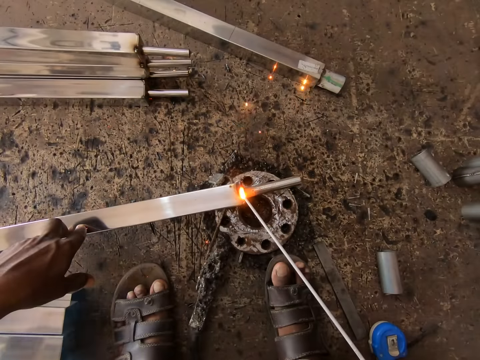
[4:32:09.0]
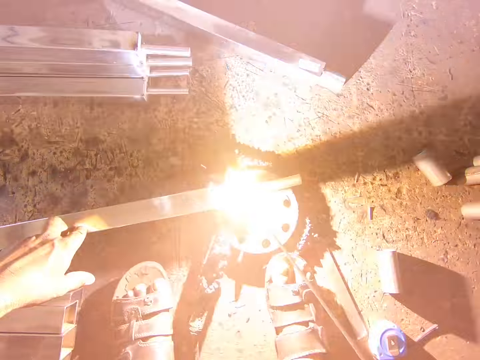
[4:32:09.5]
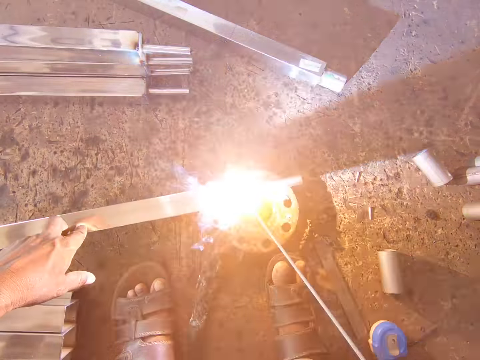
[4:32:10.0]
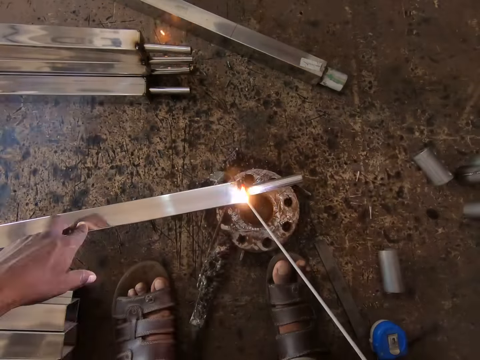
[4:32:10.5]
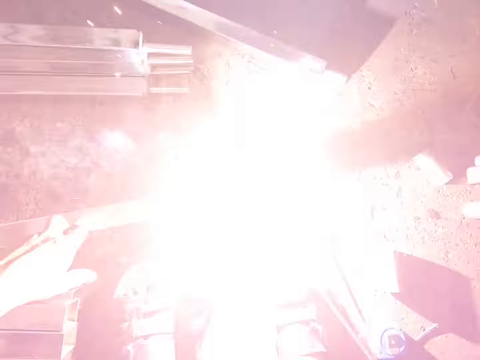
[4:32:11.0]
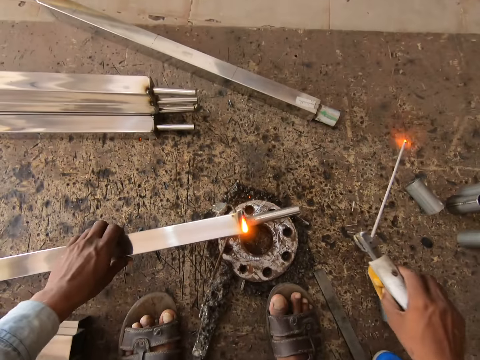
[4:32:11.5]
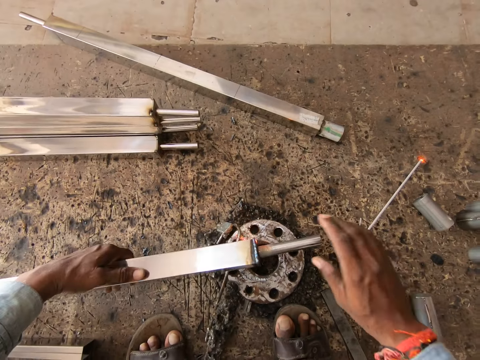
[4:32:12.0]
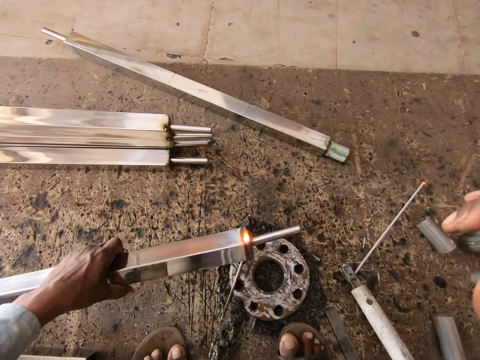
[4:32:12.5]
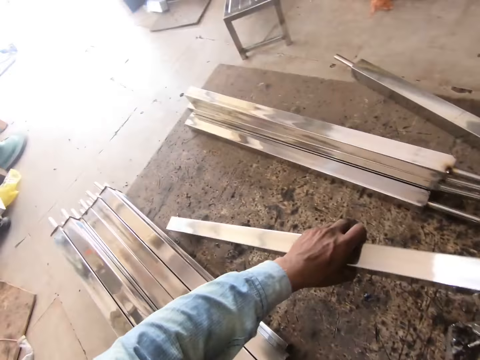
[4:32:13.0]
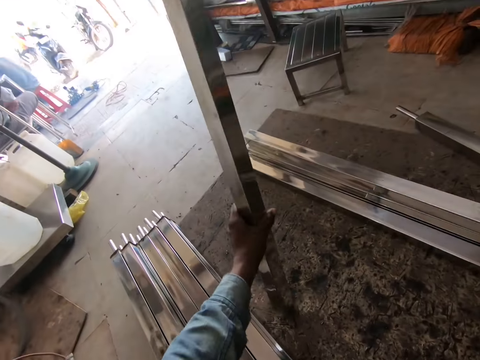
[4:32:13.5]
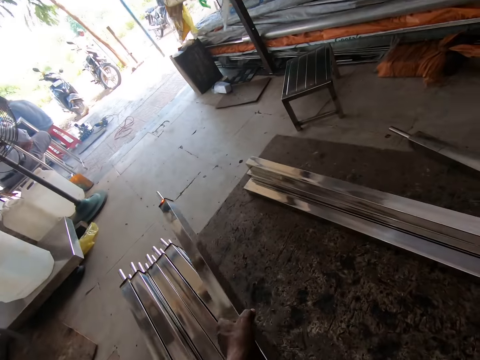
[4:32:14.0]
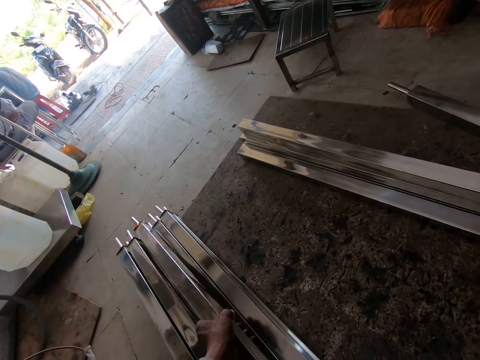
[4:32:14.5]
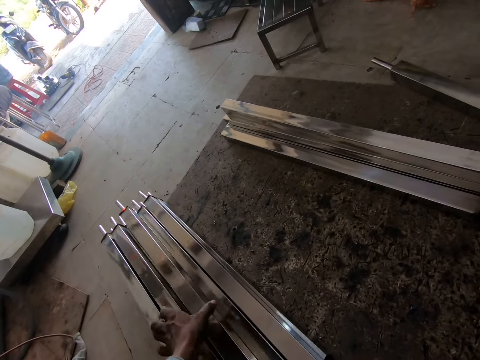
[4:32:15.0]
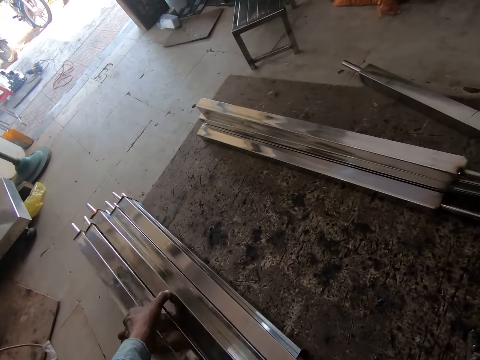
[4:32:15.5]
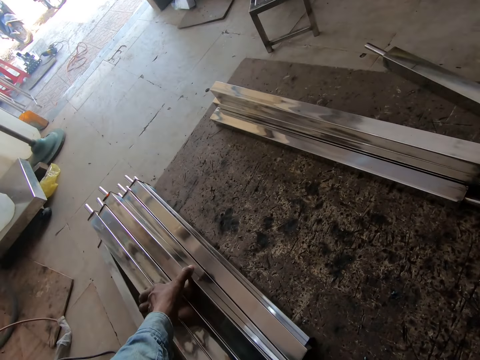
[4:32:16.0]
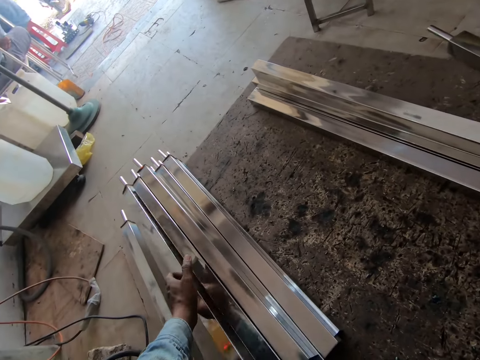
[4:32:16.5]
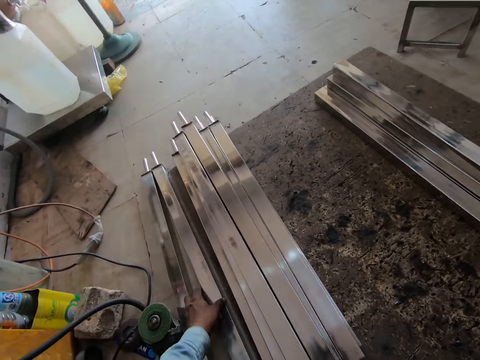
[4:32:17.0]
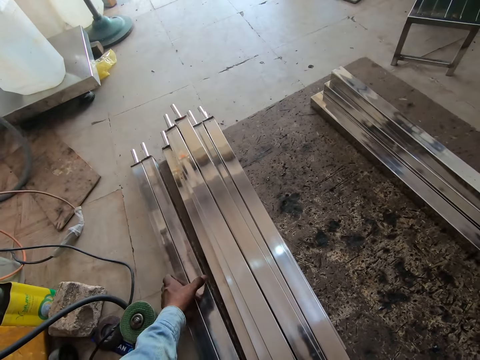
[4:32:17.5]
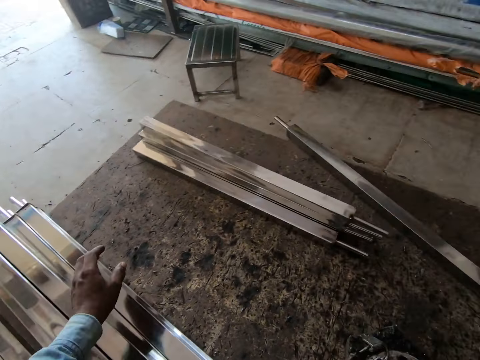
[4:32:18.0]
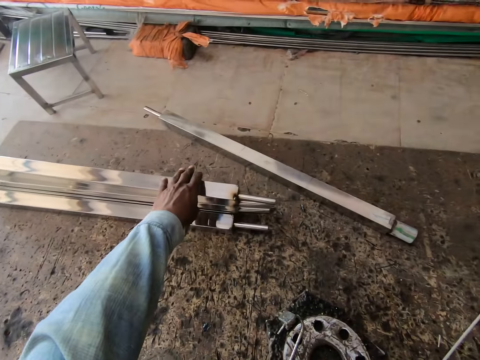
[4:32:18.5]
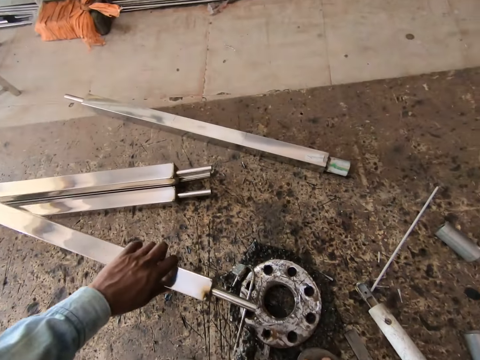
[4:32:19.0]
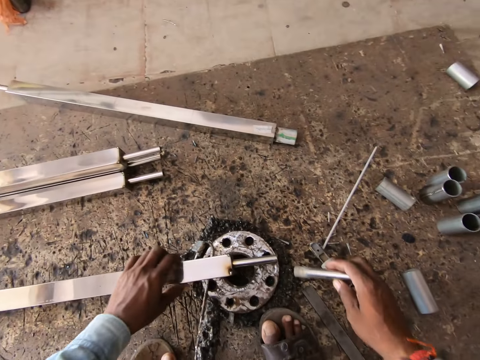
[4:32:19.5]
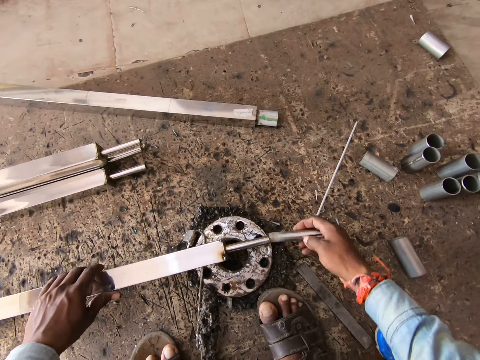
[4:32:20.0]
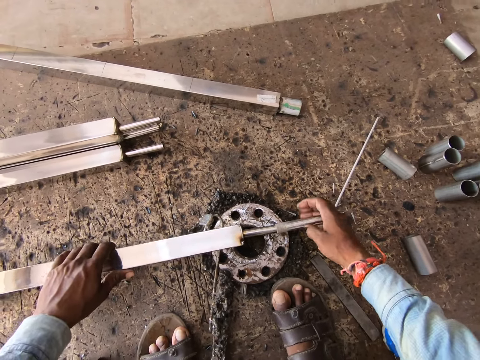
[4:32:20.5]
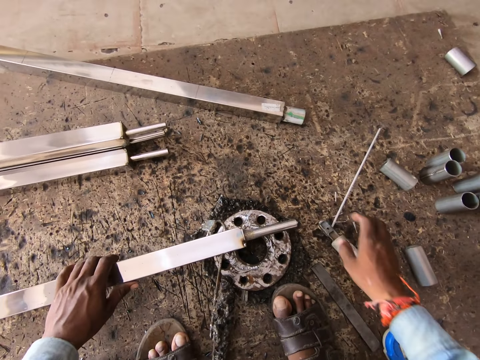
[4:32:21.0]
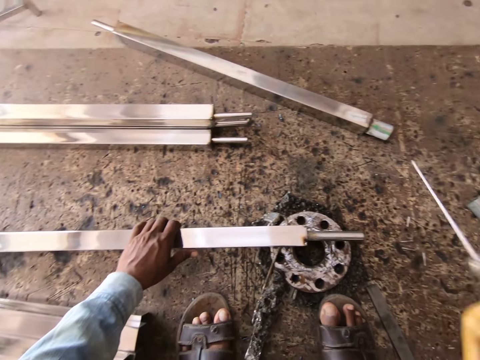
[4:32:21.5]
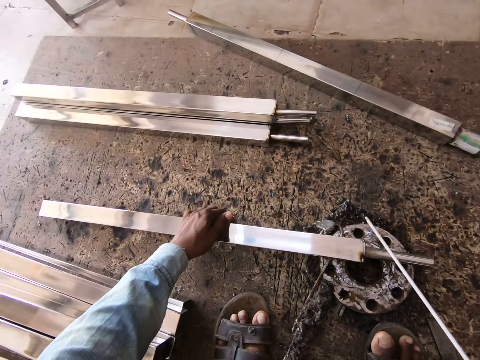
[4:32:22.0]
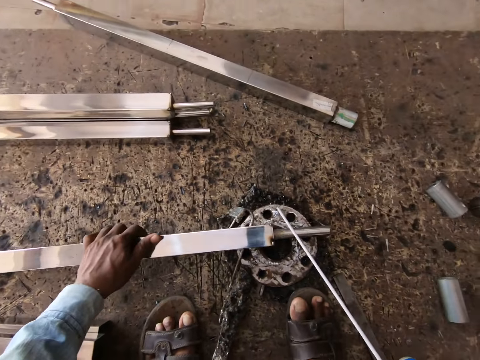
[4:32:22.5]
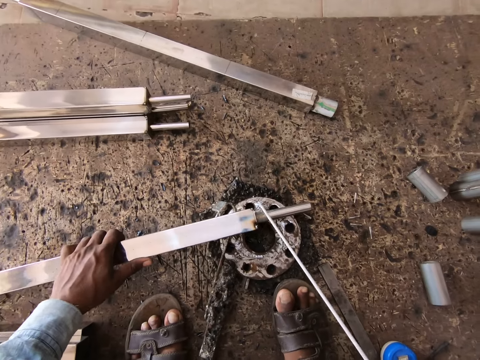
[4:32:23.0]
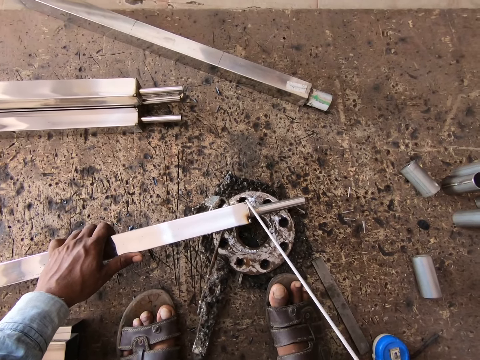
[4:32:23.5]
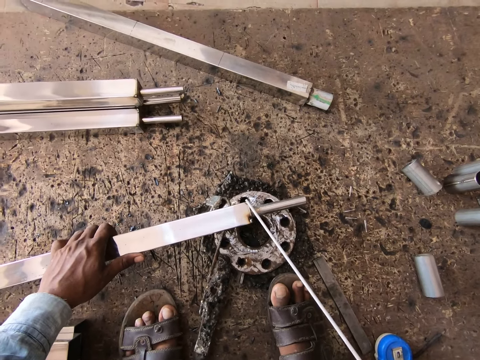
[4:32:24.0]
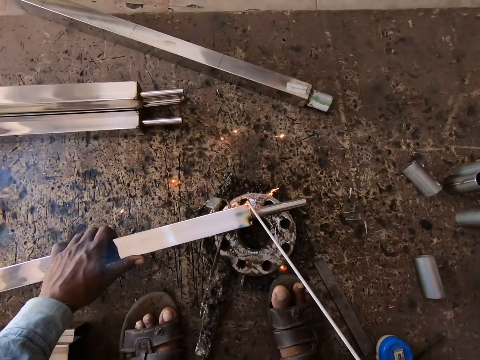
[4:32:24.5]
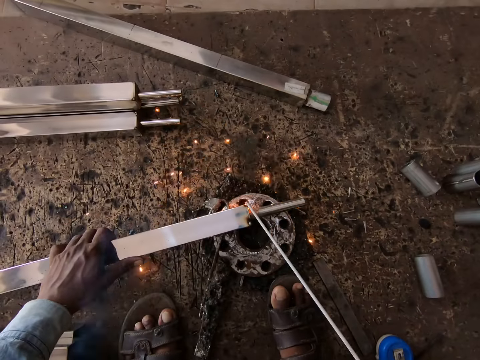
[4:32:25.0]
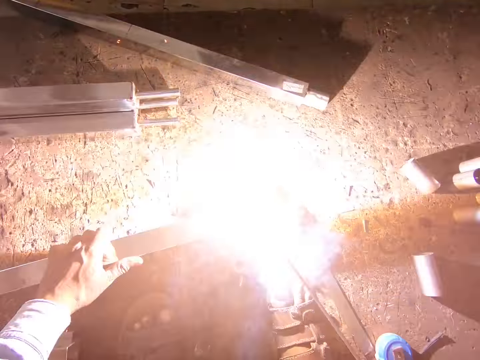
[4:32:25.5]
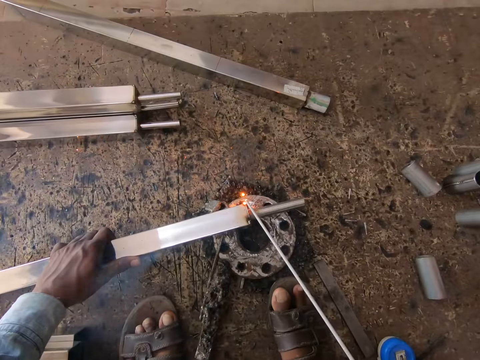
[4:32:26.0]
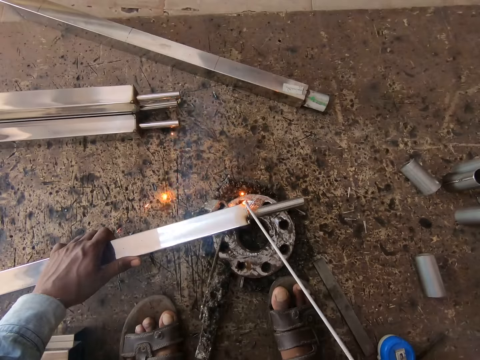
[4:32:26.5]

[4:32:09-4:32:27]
The camera wearer turns the iron bar with his left hand. He drops the welding gun on the wooden board with his right hand. He removes the iron tube from the iron bar with his right hand. He picks the iron bar from the iron wedge with his left hand. He hits the iron tube on the iron bar in his left hand with the iron in his right hand. He turns the iron bar with his left hand. He drops the iron bar on some iron bars on the wooden board with his left hand. He arranges the iron bars with his left hand. He picks an iron bar on the iron bars on the wooden board with his left hand. He drops the iron bar on the iron wedge with his left hand. He puts the iron tube into the iron bar with his right hand. He picks the welding gun from the wooden board with his right hand. He moves the iron bar on the iron wedge with his left hand. He welds the iron bar in his left hand with the welding gun in his right hand.

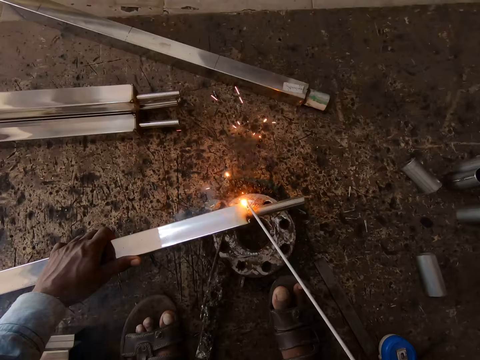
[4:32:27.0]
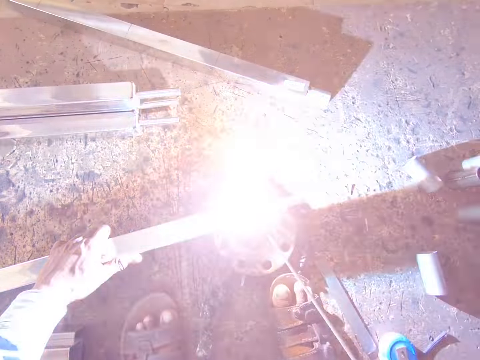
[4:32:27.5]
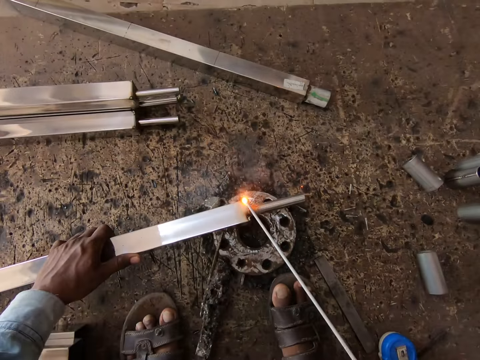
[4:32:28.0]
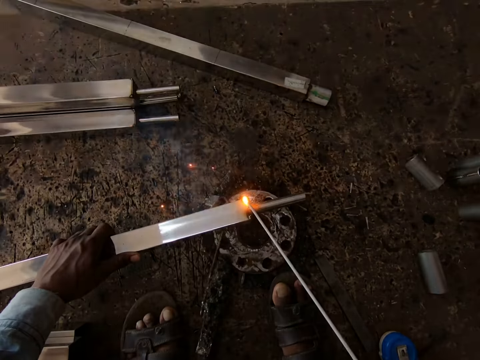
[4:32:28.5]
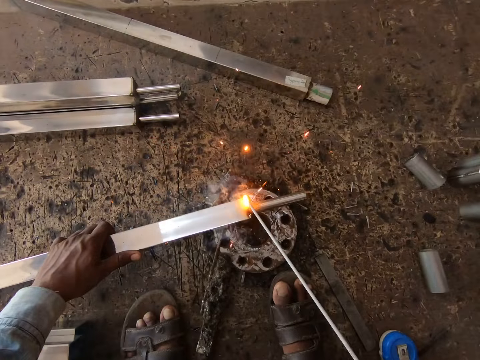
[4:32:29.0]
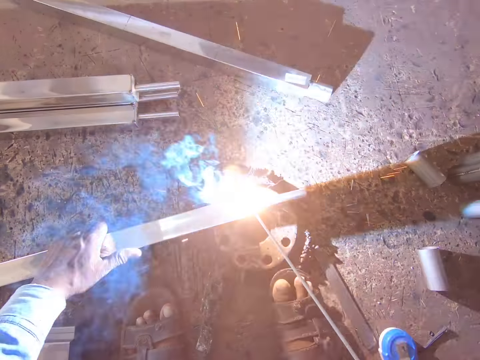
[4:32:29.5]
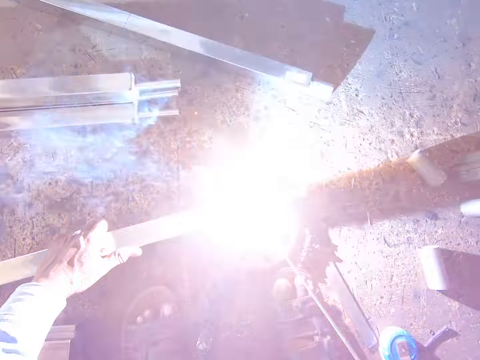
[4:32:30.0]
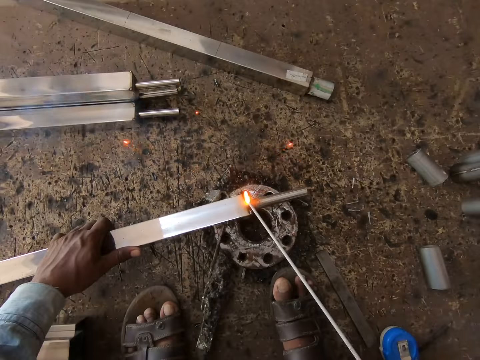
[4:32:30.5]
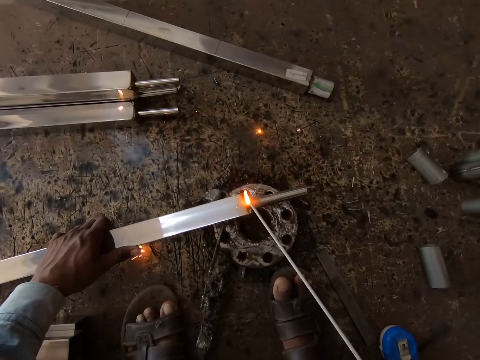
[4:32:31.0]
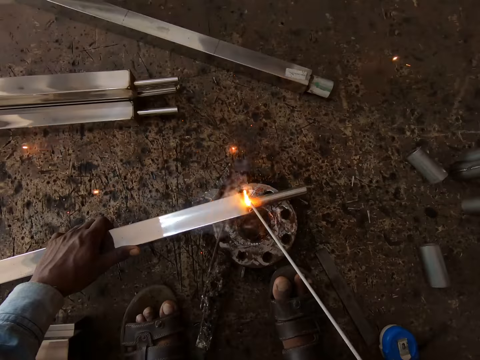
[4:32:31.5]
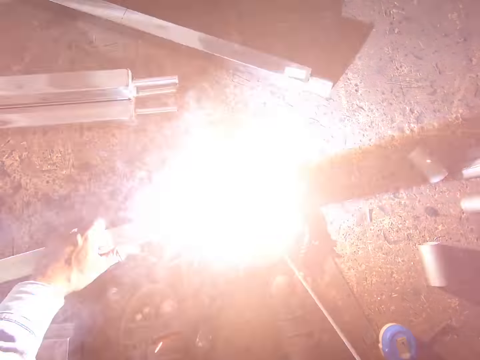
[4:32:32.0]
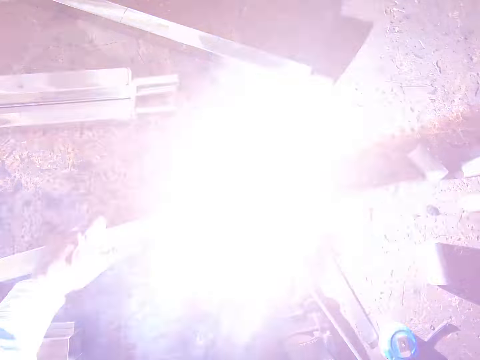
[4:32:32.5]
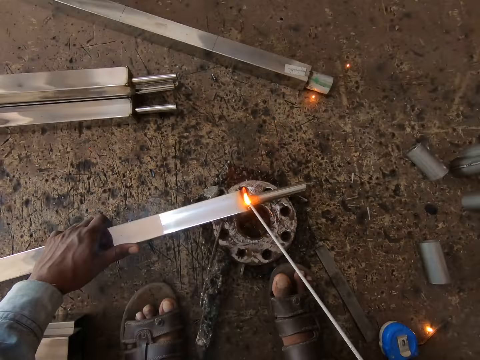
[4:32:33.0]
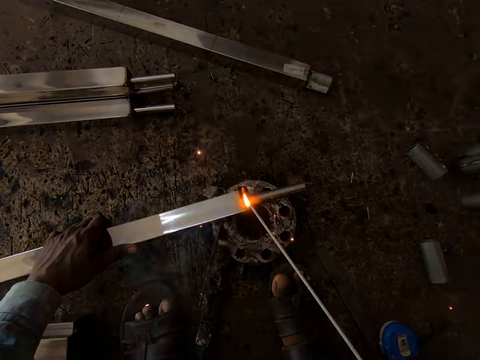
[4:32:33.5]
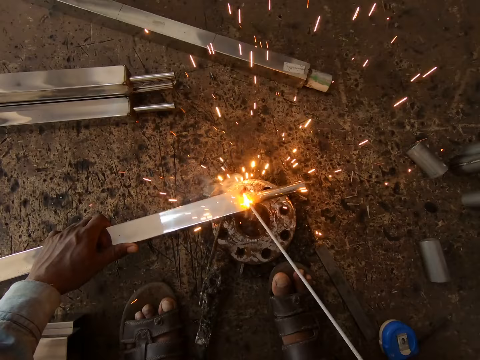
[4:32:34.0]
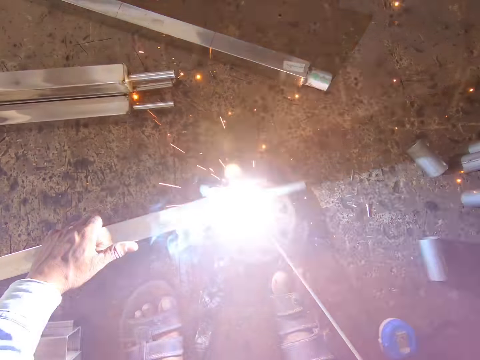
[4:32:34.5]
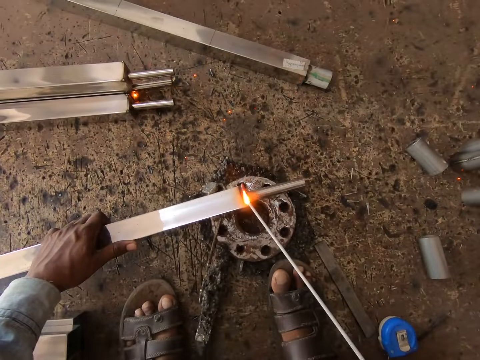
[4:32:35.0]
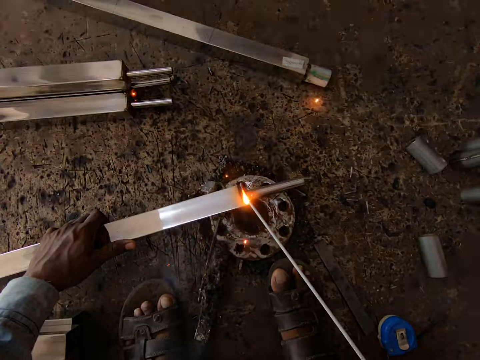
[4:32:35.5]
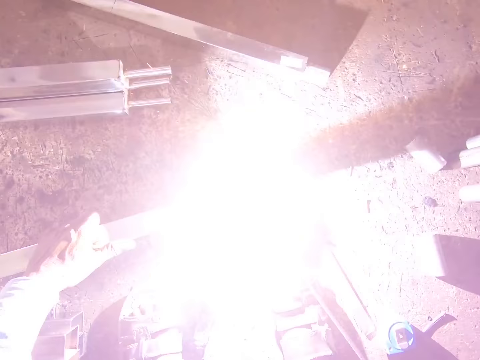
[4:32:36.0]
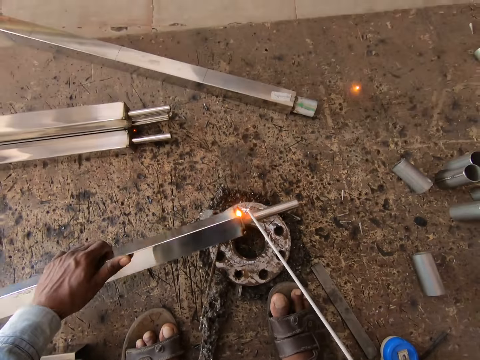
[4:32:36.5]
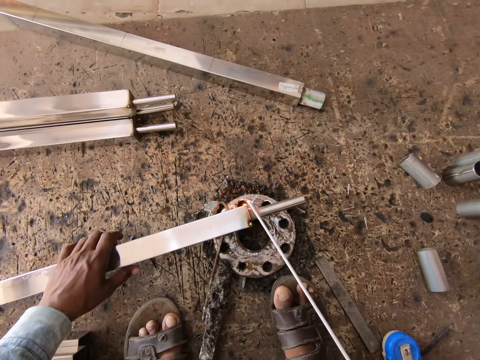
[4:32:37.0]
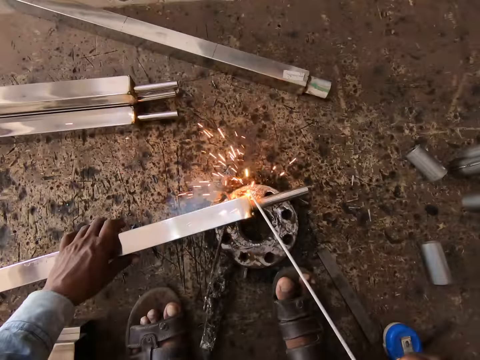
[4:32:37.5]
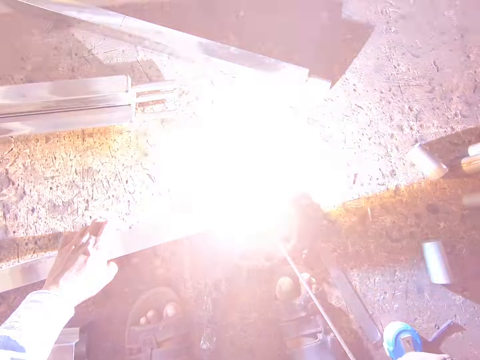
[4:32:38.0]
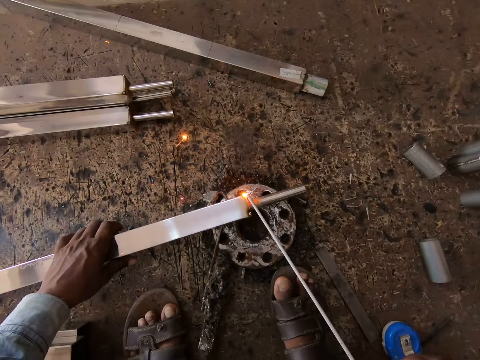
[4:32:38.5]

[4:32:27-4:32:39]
The camera wearer turns the stainless steel square tube on a piece of metal on the floor with his left hand. He welds the tip of the stainless steel square tube on the piece of metal on the floor with the electrode holder in his right hand.
